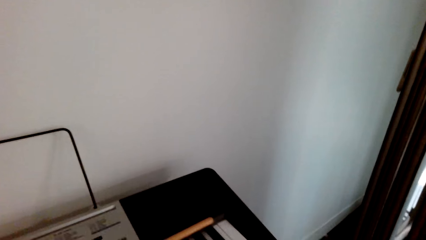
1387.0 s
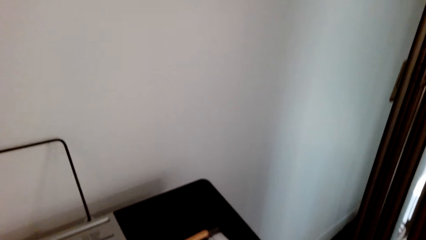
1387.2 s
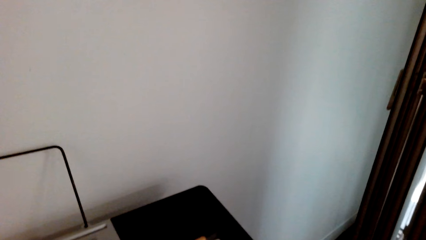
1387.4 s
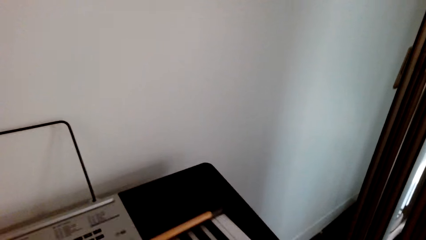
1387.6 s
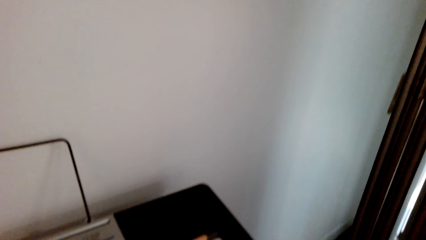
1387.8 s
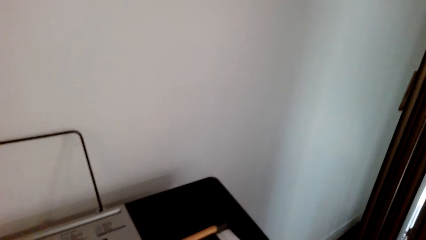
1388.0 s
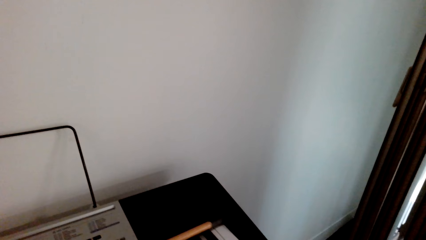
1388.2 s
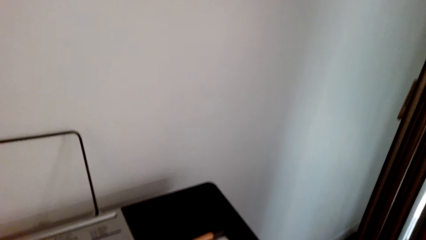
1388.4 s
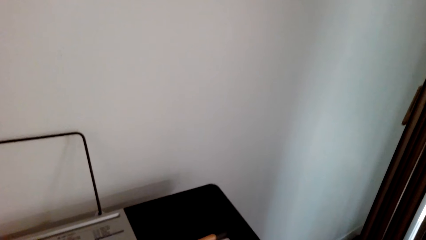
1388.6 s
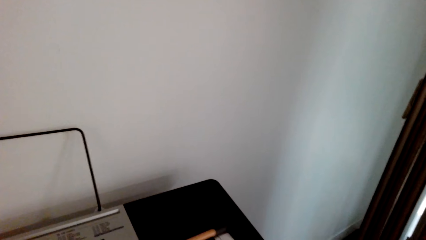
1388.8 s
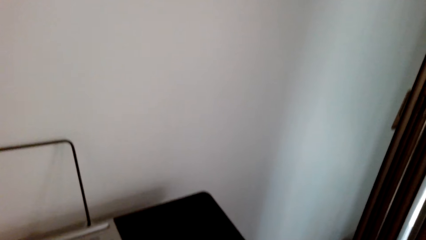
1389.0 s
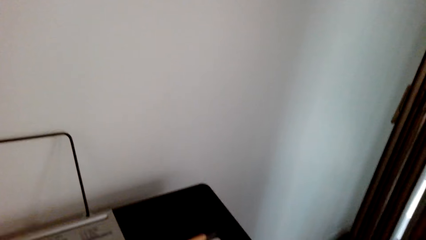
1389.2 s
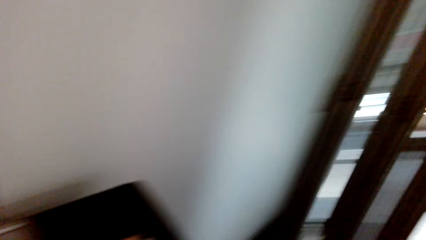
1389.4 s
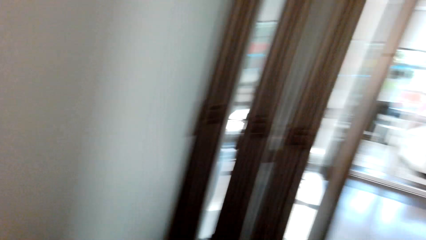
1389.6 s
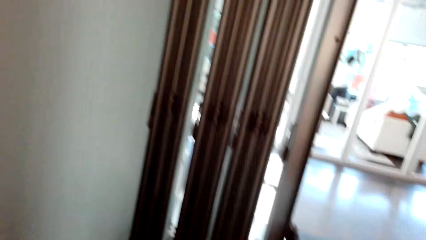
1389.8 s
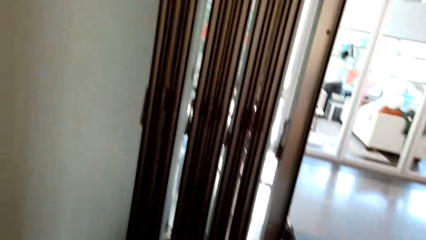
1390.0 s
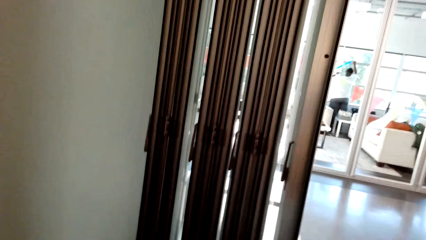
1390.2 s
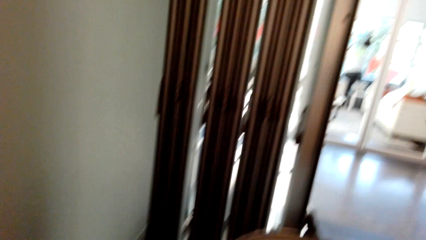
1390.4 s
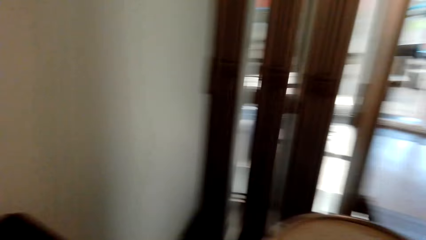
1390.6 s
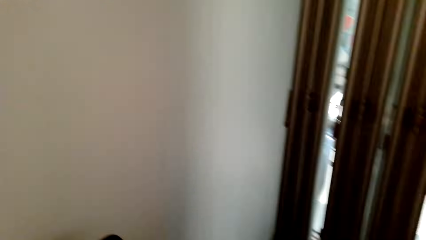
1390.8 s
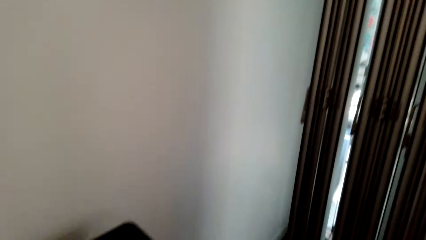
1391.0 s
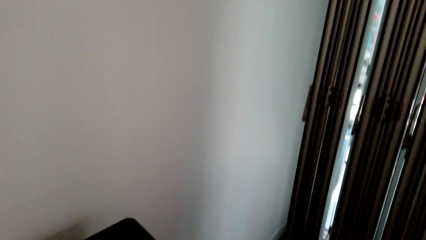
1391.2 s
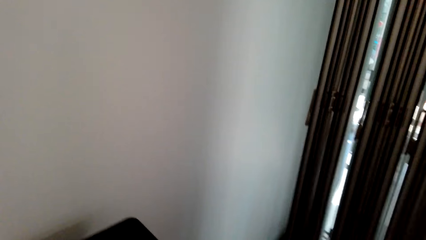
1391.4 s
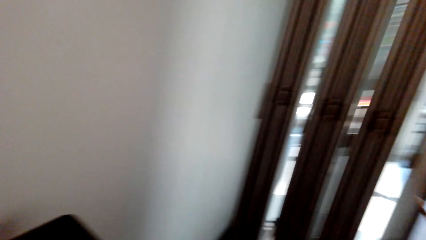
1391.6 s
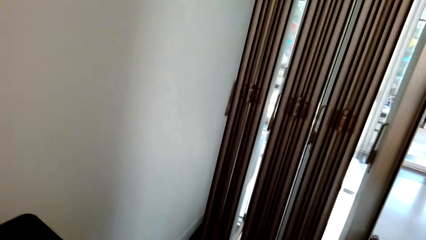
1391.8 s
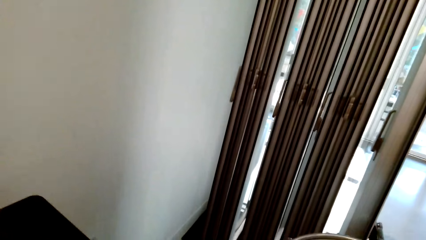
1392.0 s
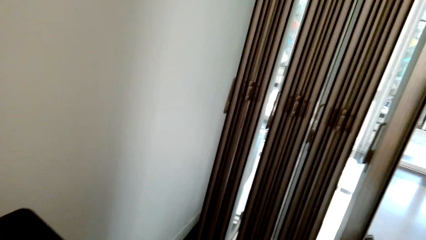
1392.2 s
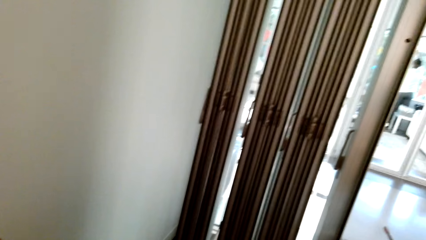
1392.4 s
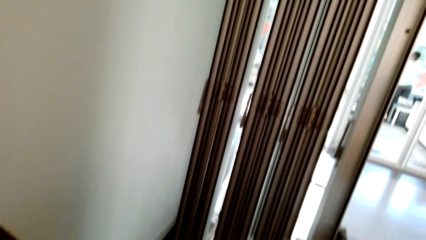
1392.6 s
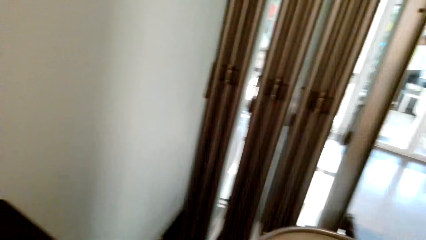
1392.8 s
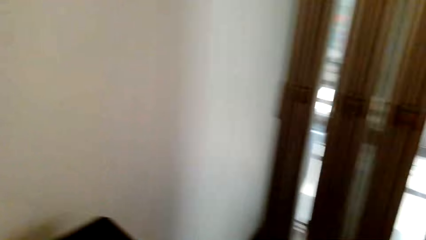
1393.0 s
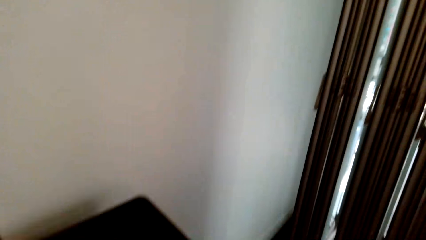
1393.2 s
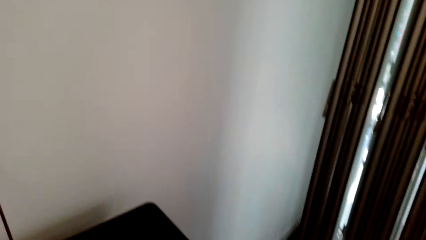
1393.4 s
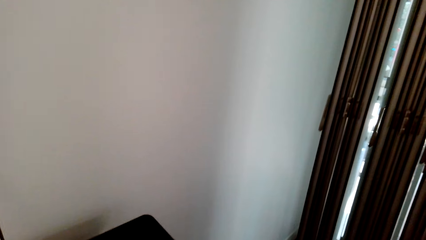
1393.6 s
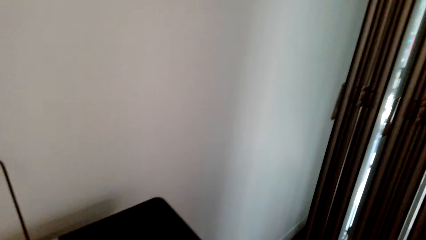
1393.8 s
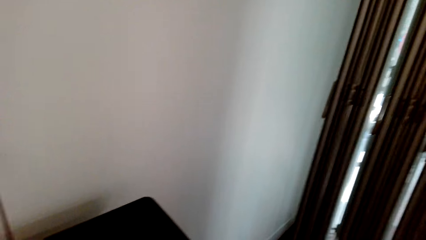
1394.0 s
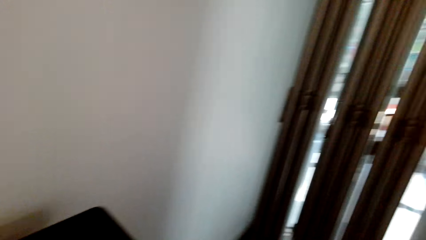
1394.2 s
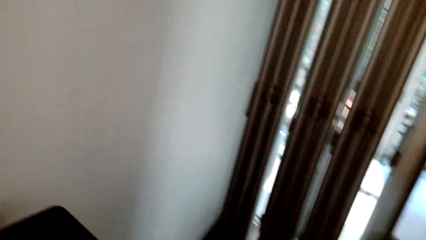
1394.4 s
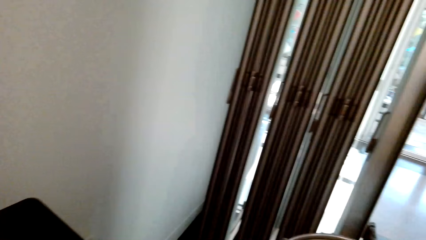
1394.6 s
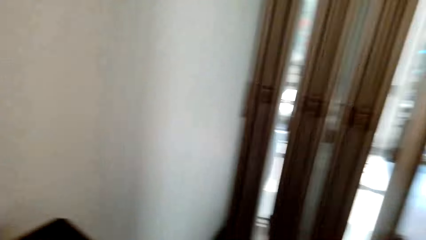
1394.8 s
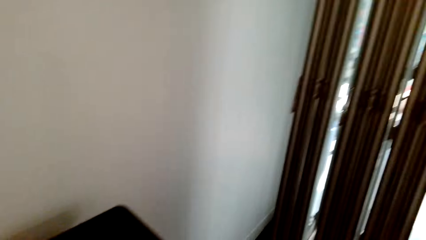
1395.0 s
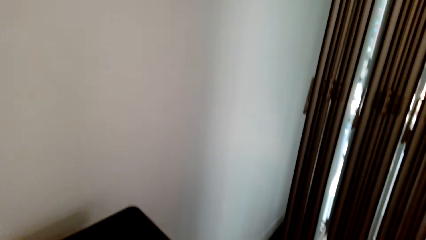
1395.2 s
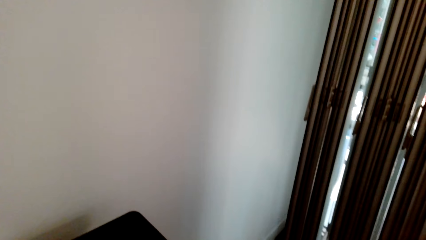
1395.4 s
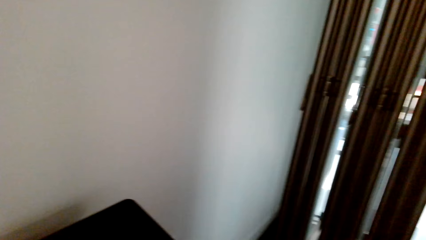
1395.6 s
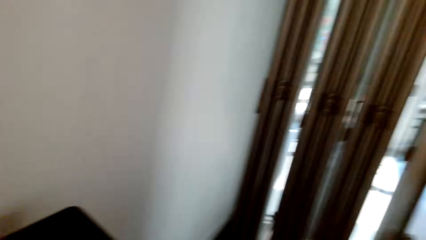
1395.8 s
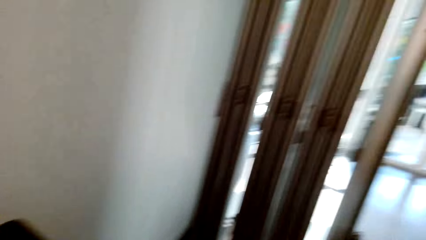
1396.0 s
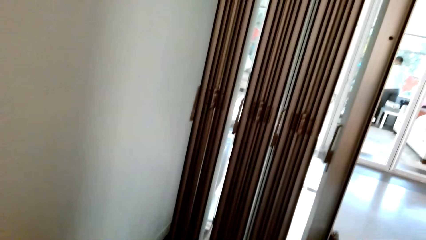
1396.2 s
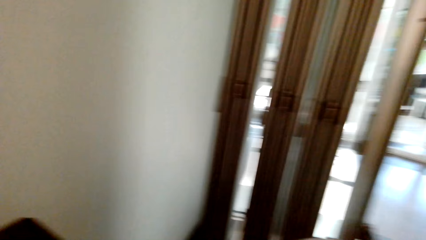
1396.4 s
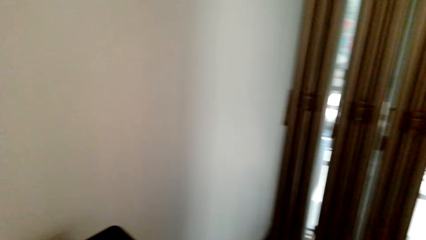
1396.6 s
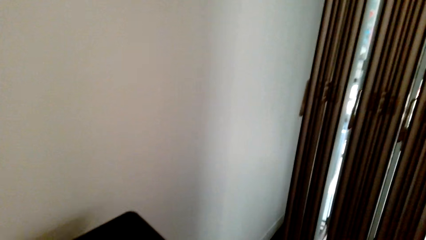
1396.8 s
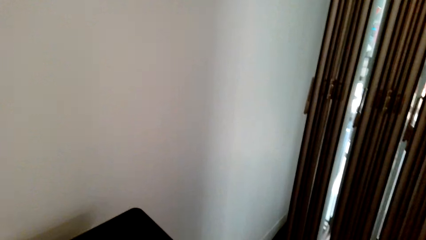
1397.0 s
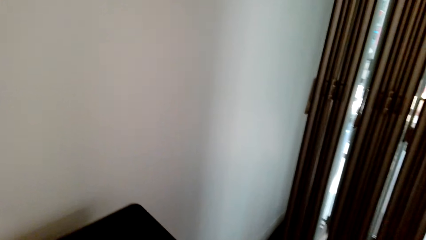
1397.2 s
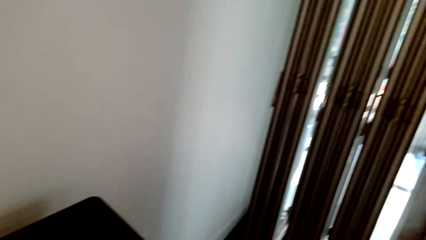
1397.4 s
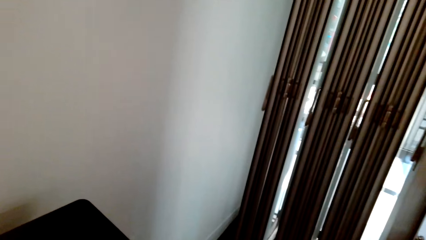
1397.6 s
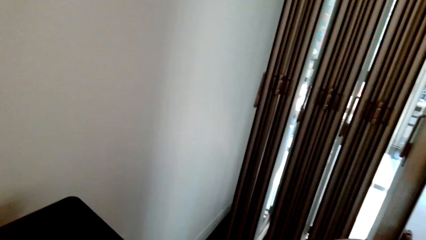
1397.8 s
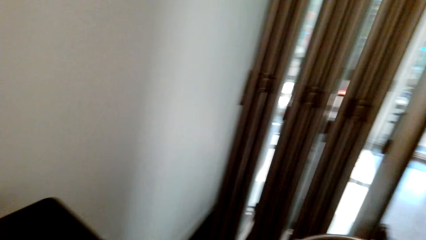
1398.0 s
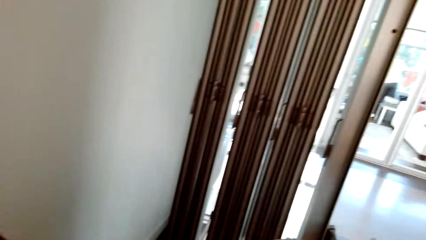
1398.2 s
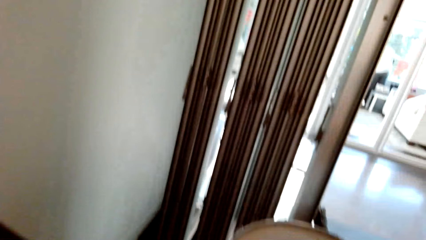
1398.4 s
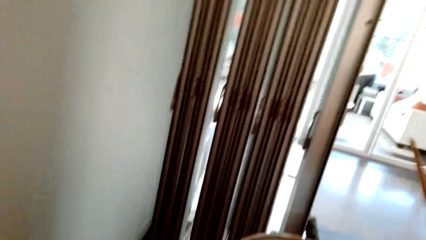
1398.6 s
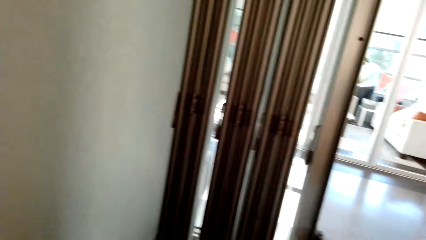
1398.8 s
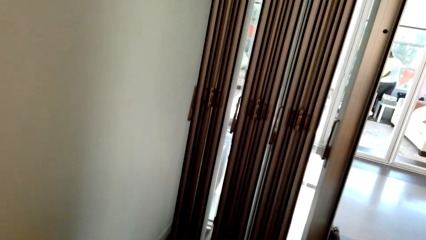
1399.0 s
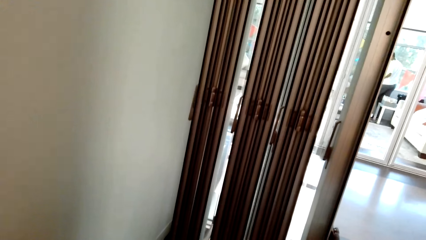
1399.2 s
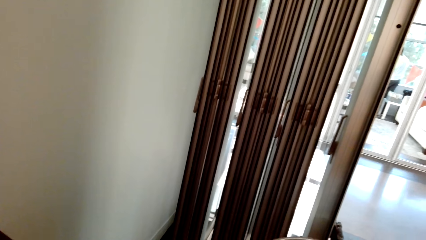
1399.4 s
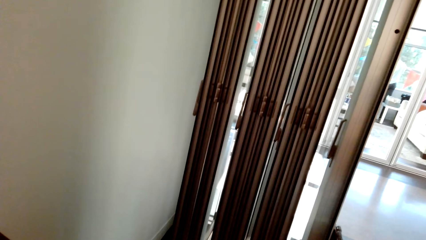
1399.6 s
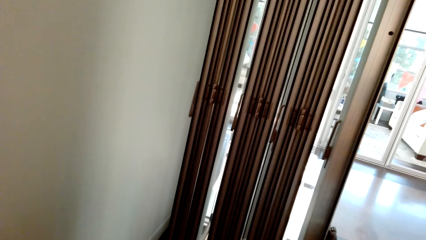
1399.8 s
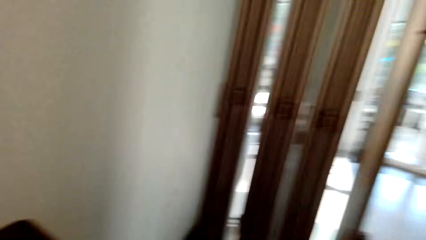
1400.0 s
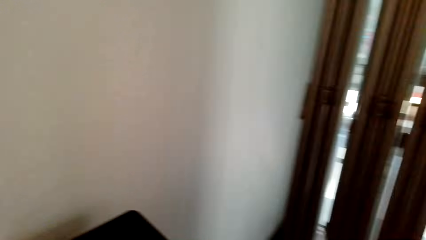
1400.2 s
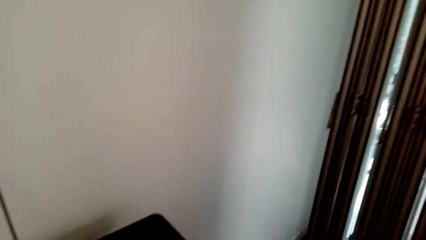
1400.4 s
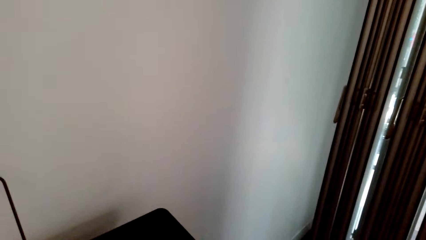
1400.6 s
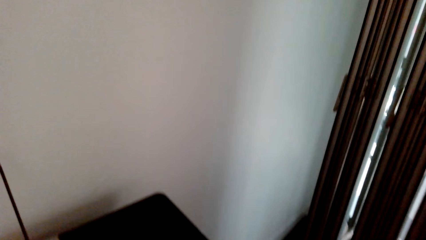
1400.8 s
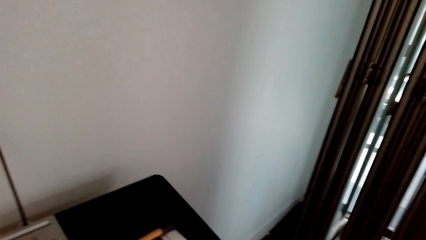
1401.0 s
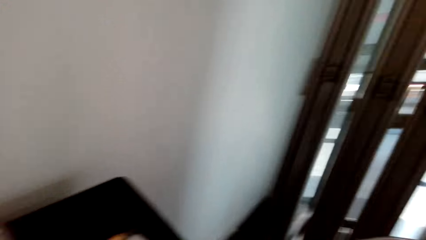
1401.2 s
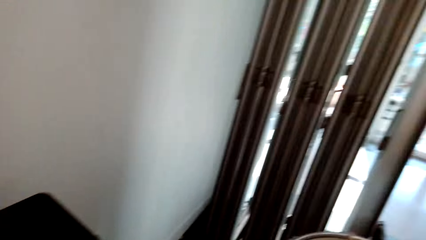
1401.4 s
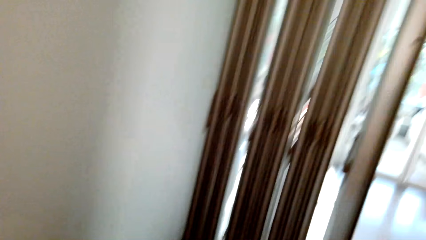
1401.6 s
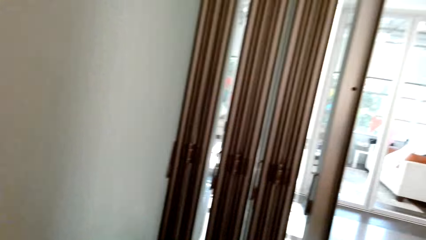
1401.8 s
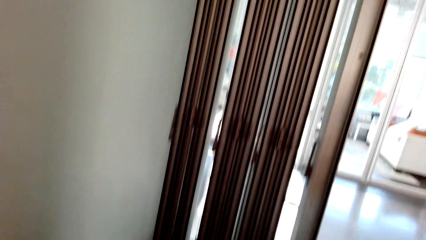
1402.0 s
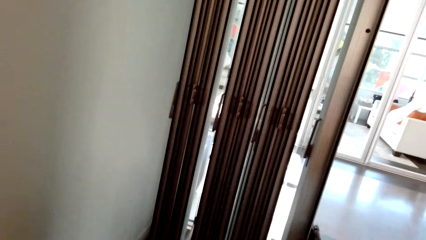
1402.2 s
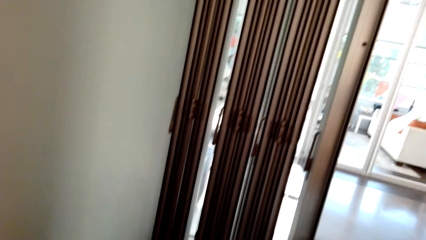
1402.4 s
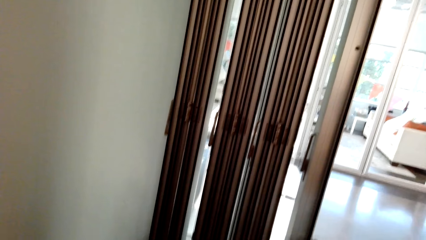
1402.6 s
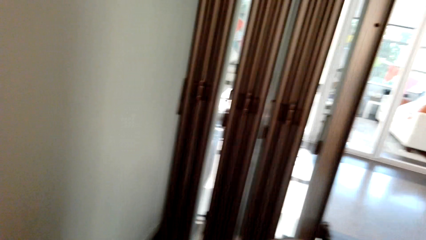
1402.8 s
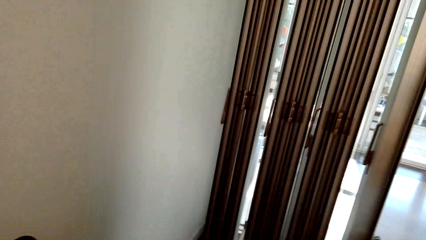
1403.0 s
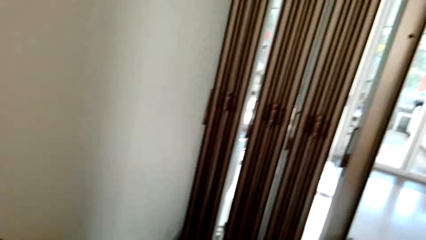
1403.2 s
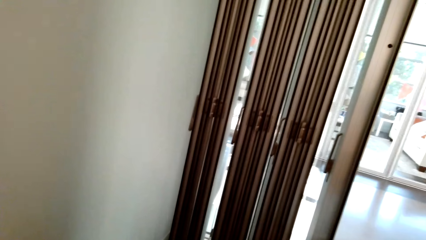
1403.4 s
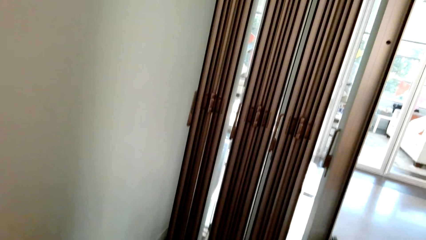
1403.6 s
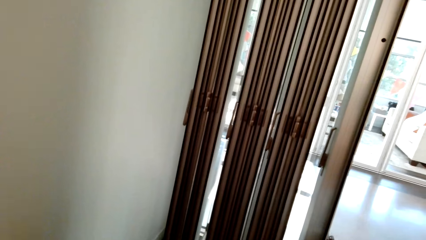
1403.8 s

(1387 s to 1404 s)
The camera wearer looks around. A man decorates the room. The camera wearer turns right. They beat a drum.
